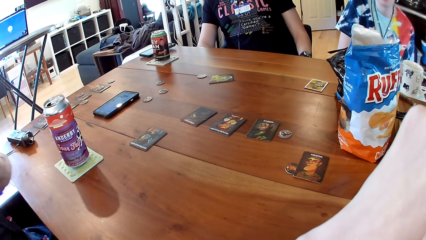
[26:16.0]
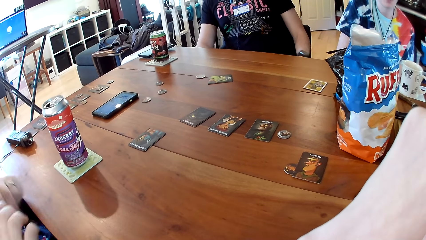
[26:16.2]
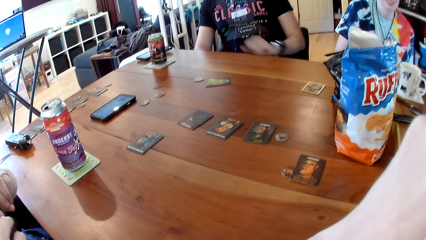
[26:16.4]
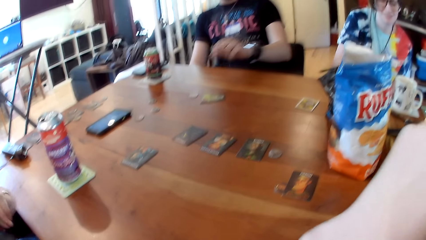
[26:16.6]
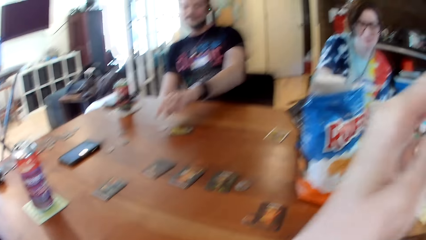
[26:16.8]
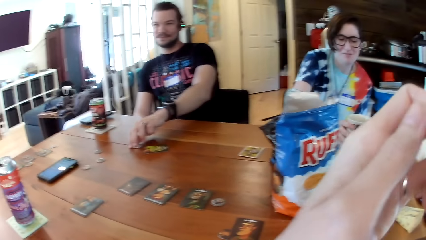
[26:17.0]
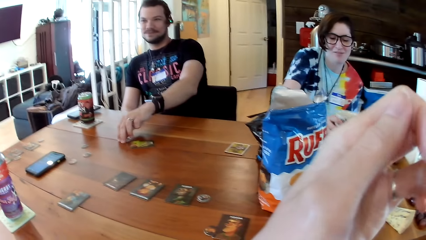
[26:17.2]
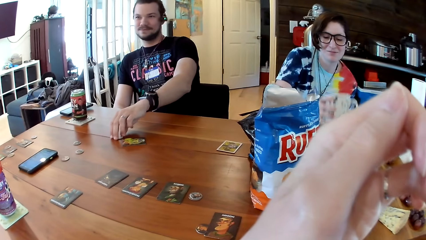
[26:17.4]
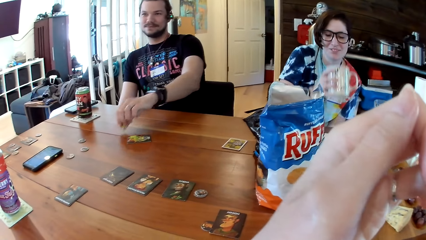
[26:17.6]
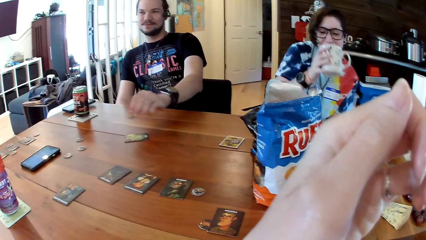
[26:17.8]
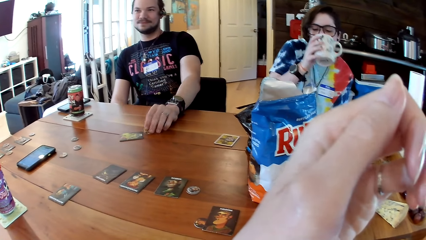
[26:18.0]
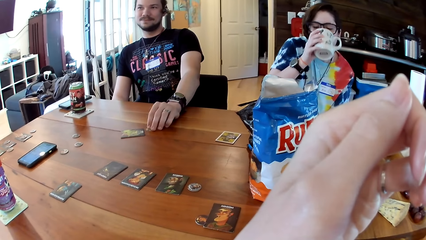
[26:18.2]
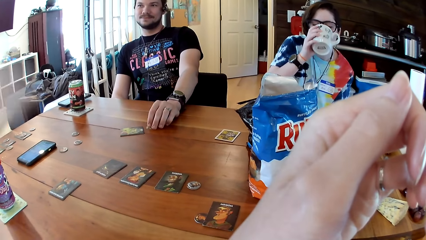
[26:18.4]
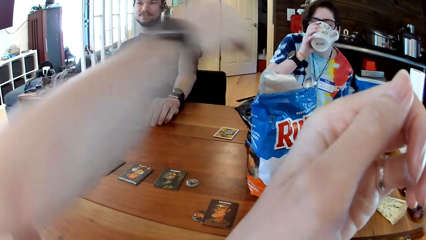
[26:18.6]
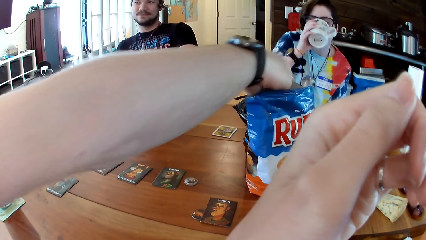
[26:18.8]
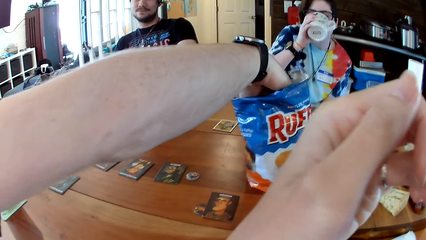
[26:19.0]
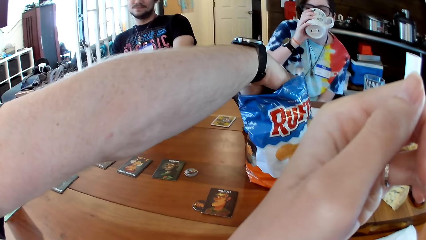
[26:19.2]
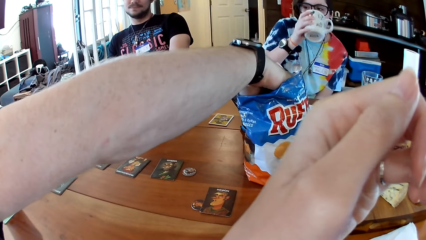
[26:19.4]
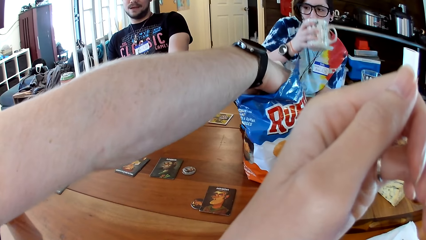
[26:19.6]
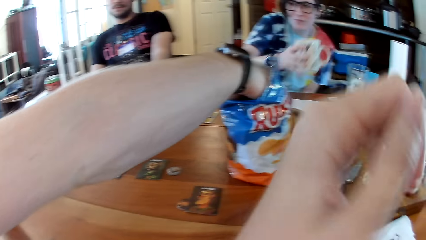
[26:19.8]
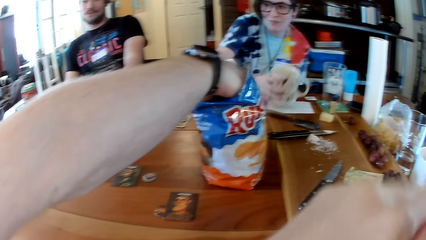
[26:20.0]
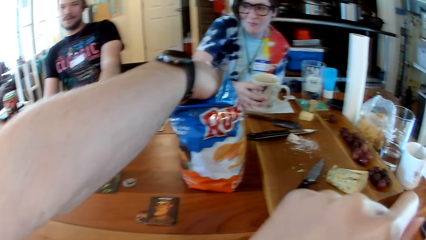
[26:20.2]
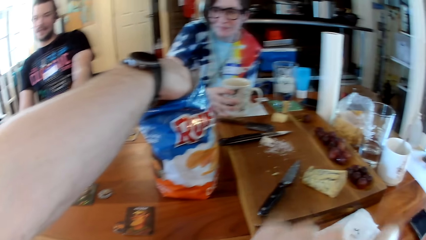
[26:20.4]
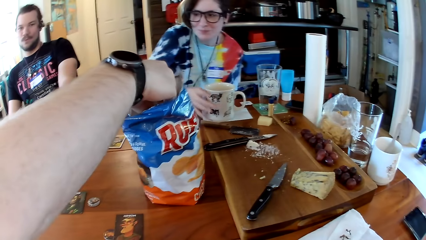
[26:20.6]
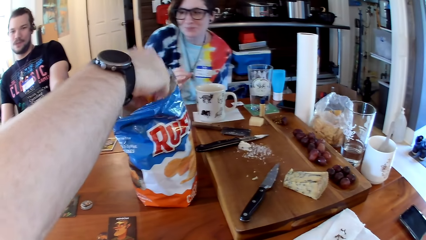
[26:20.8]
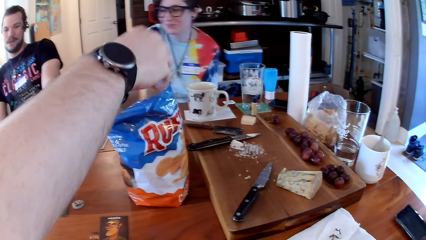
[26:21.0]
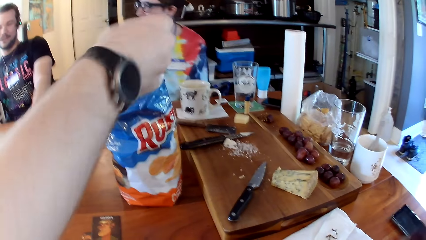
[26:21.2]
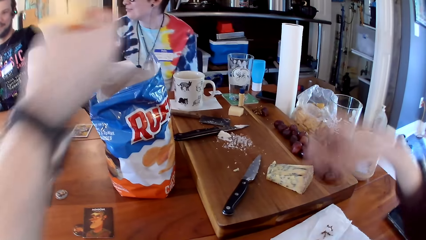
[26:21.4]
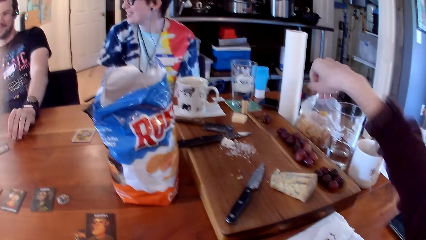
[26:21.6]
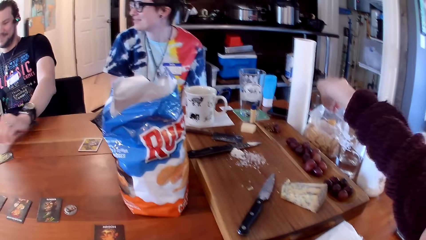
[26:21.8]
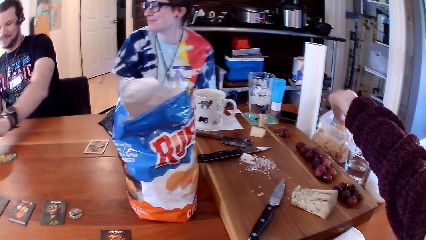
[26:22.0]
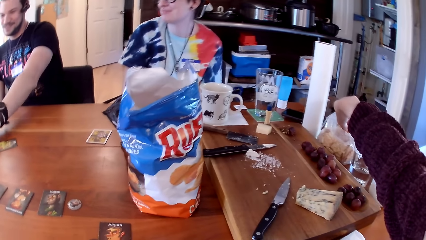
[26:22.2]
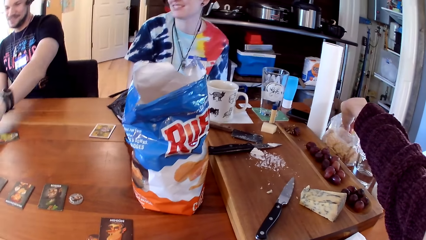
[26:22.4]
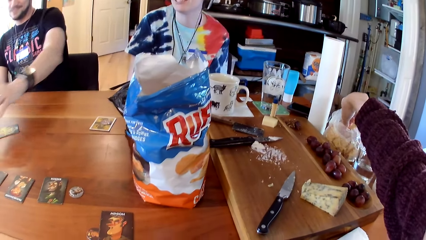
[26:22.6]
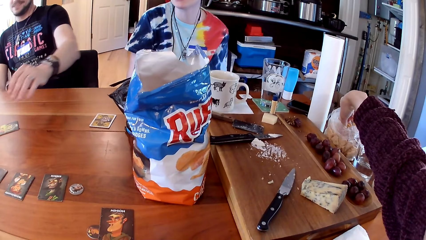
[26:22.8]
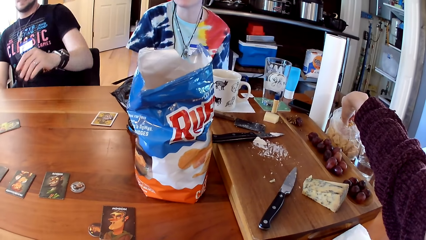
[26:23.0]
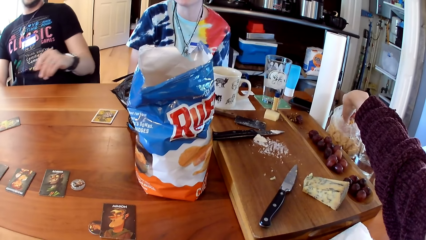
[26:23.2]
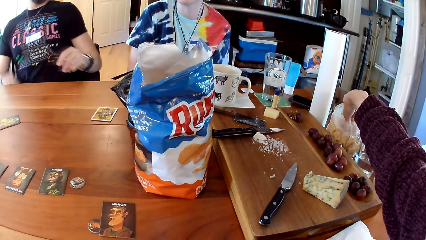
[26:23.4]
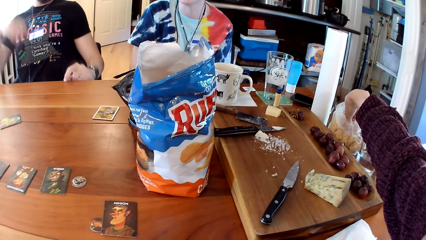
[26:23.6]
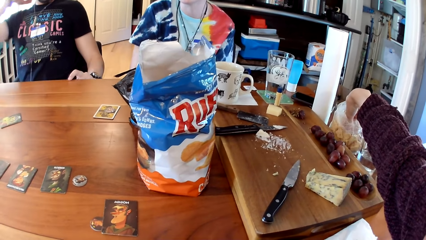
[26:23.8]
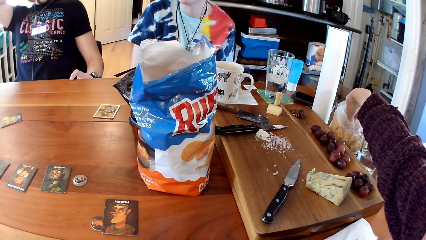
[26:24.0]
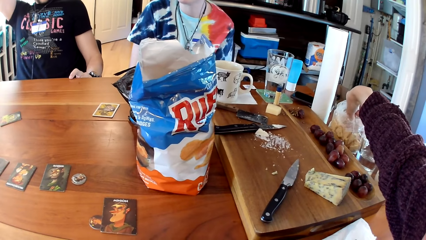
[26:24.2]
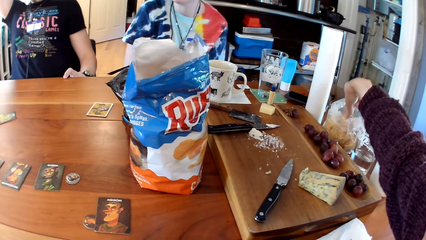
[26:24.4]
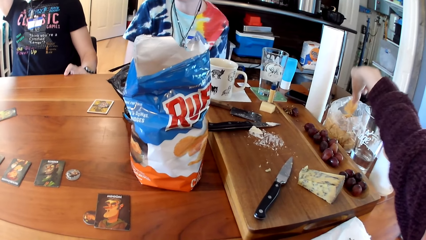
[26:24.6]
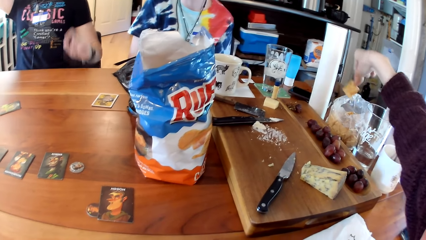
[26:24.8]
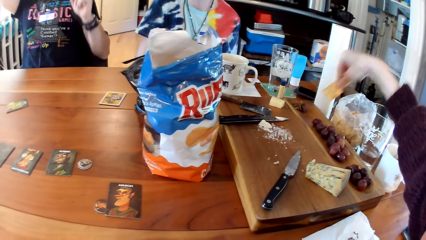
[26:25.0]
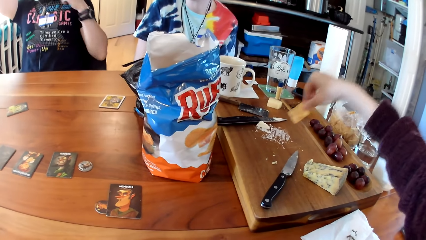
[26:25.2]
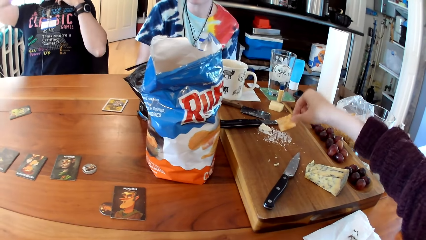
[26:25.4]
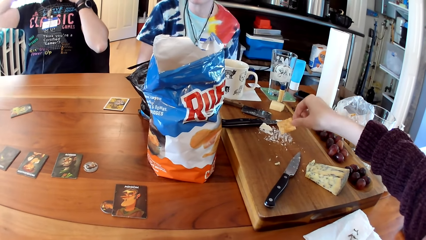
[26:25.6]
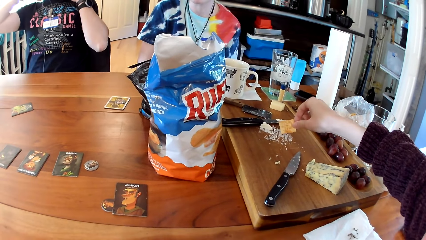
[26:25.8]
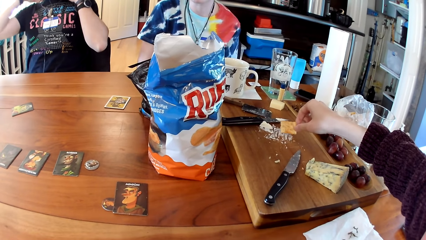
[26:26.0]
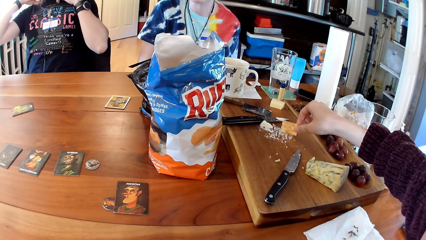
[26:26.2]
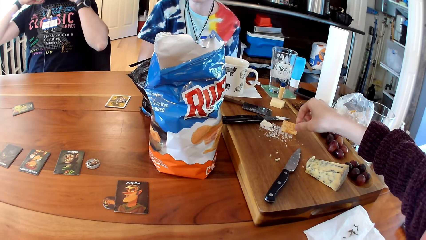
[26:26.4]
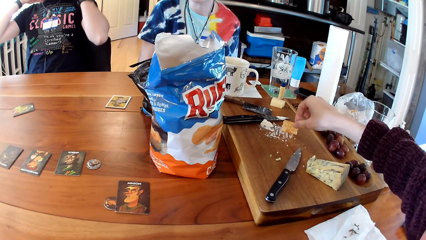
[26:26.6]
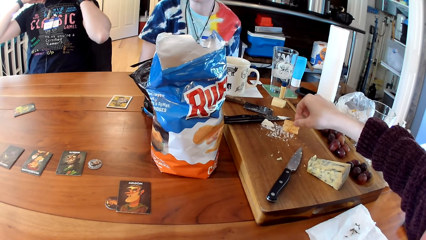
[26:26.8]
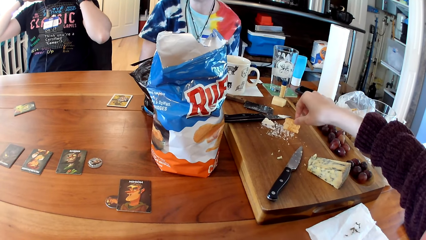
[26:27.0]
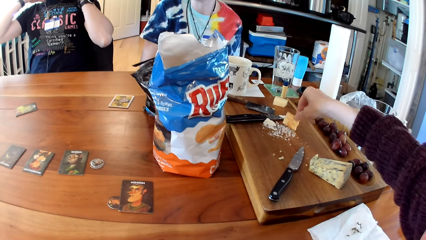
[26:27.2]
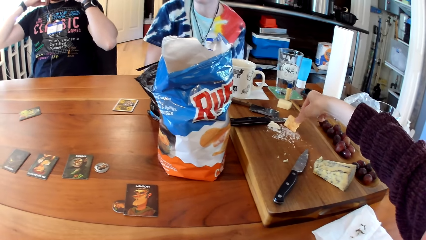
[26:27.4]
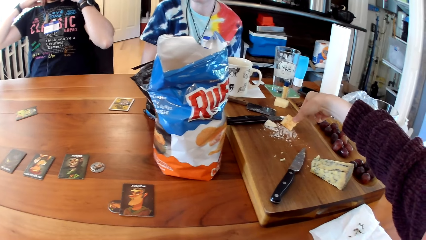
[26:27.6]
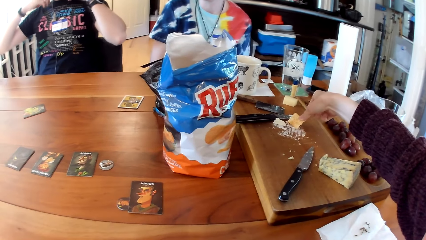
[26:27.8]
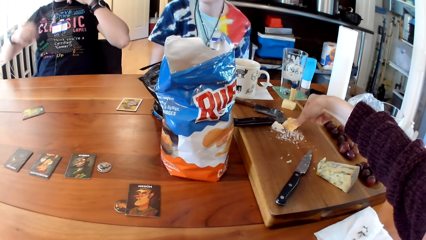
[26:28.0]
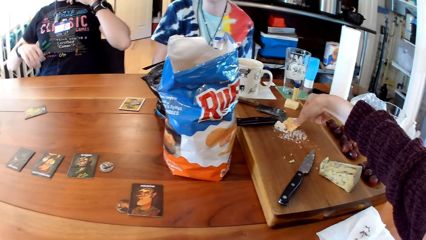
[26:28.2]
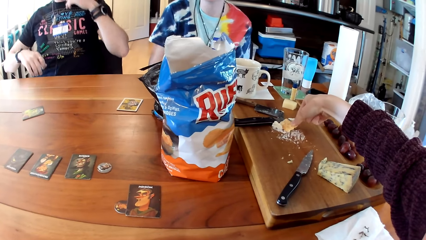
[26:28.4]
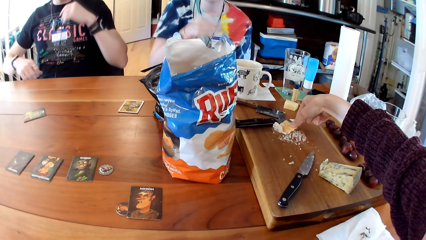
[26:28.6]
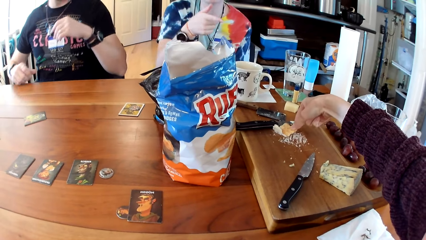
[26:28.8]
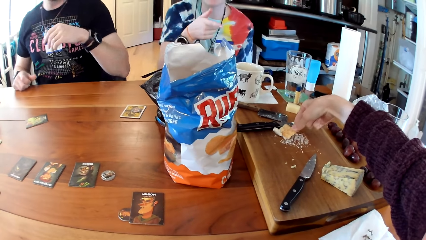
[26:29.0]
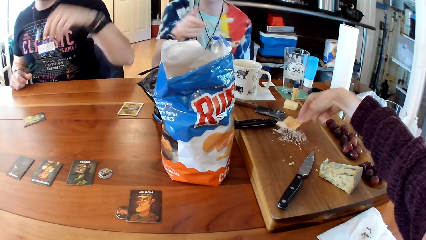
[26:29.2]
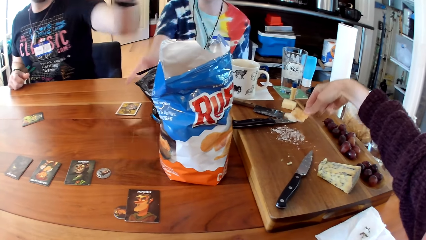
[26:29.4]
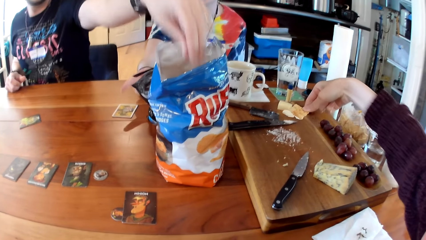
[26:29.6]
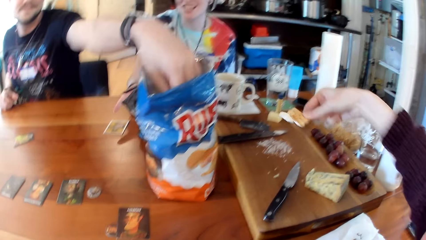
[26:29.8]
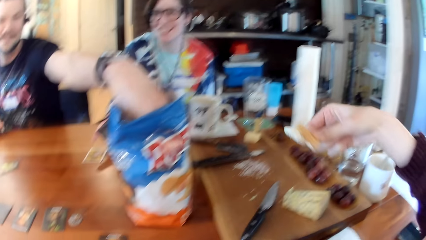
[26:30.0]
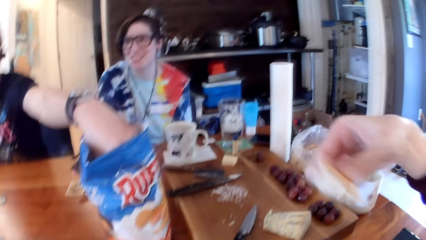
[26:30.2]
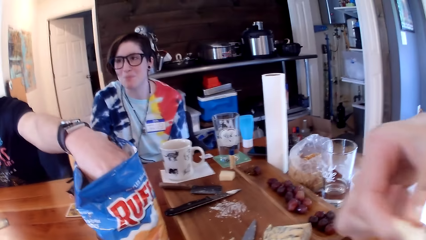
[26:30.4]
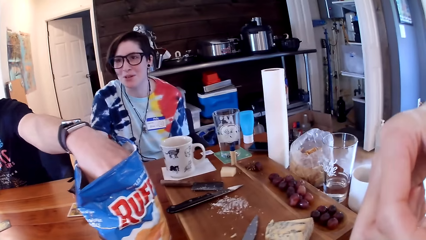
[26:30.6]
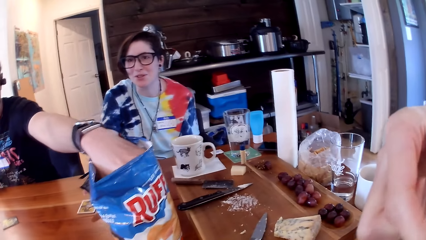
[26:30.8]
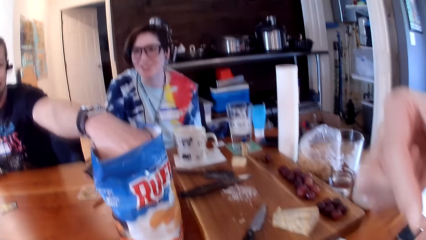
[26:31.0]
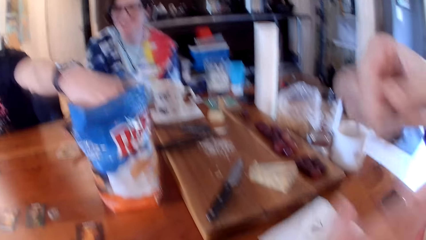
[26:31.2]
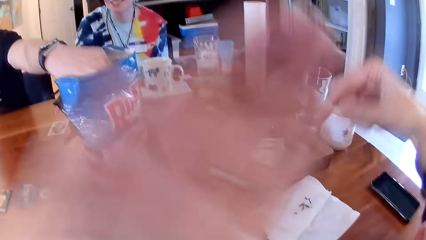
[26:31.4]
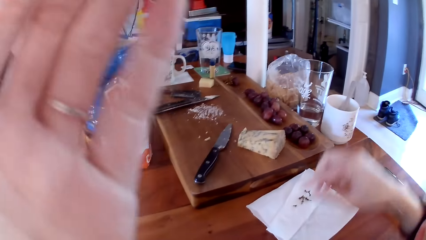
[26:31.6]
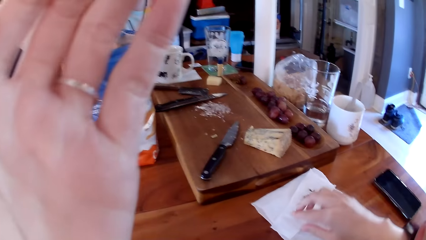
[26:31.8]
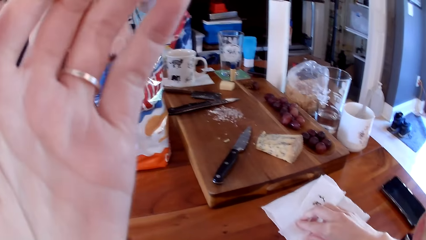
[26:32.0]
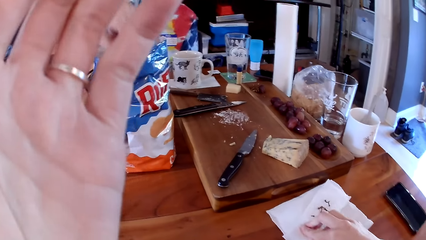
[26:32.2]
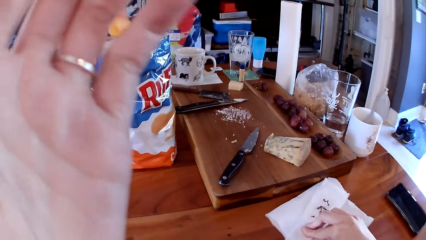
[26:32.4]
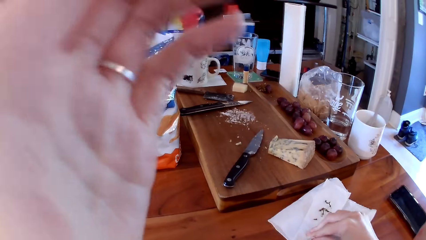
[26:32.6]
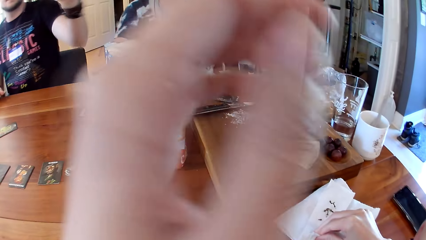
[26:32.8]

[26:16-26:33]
The woman picks up a cup from the tray with her right hand. A man picks up the token from the table with his left hand. The woman drinks tea from the cup in her right hand. The man drops the token on the tray with his left hand. Another man takes a biscuit from a bag on the table with his right hand. The camera wearer picks up a crisp from the bag on the table with her right hand. She turns the crisp in her right hand. She scoops butter from the tray with the crisp in her right hand. The first man takes the biscuit from the bag on the table with his left hand. The camera wearer puts the crisp in her mouth with her right hand.
